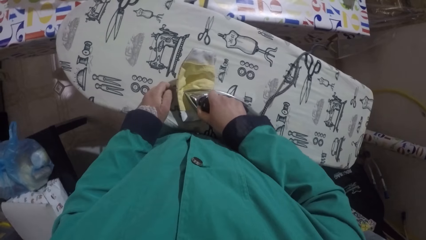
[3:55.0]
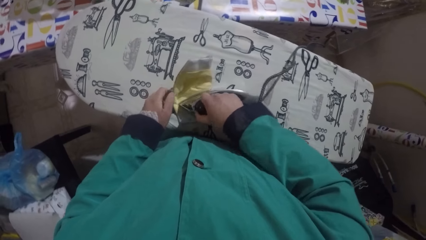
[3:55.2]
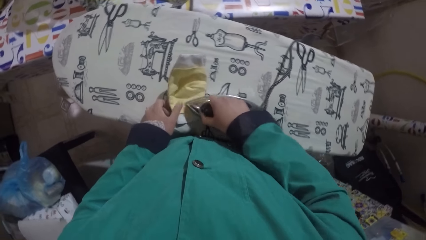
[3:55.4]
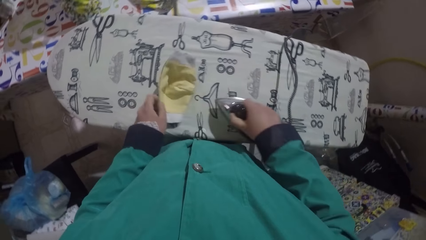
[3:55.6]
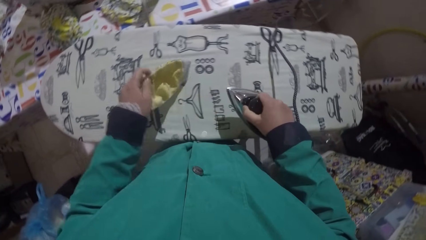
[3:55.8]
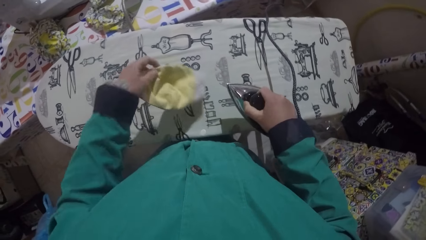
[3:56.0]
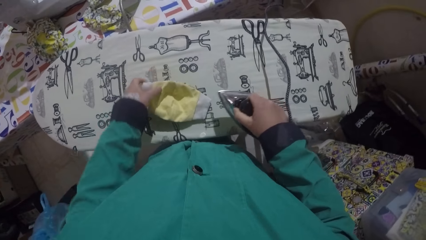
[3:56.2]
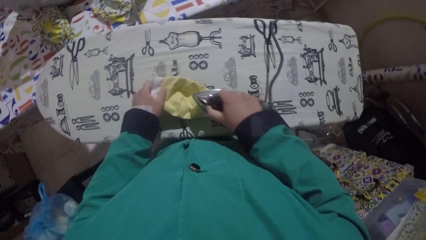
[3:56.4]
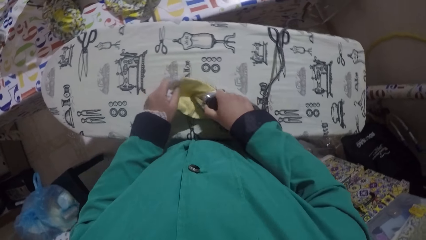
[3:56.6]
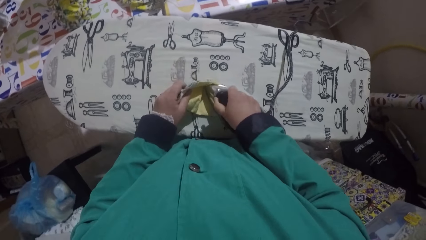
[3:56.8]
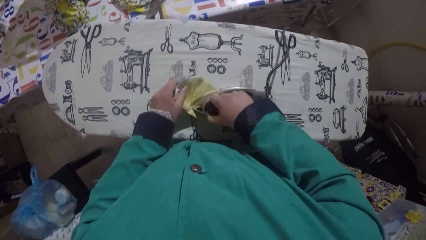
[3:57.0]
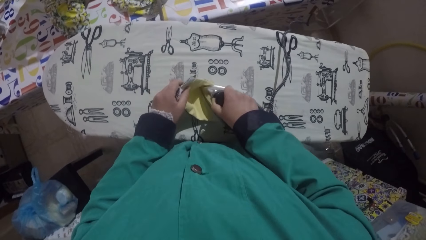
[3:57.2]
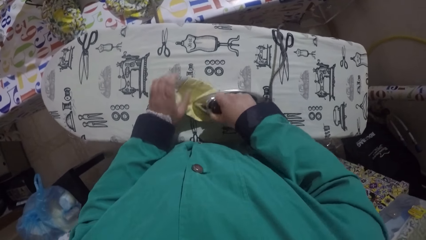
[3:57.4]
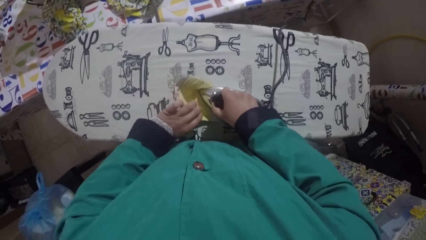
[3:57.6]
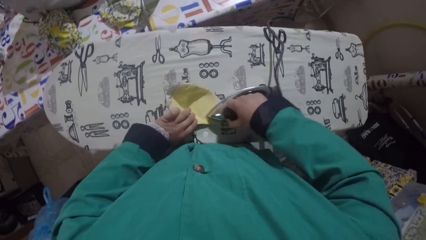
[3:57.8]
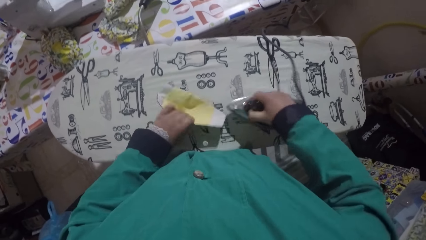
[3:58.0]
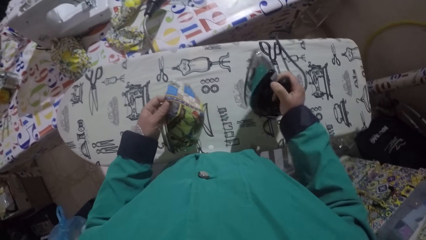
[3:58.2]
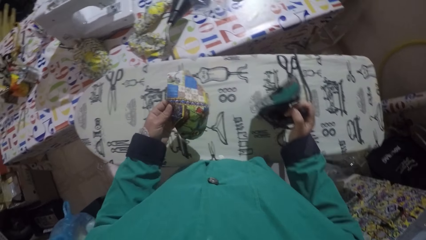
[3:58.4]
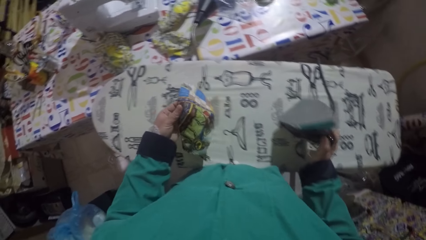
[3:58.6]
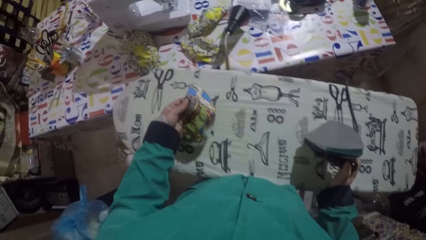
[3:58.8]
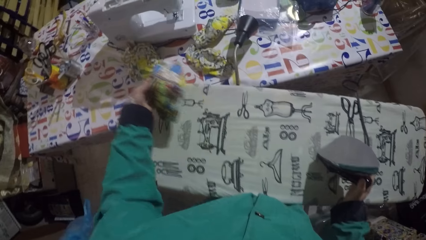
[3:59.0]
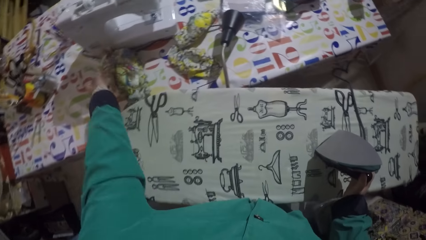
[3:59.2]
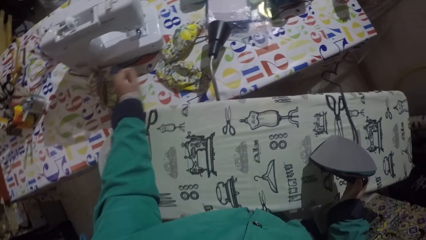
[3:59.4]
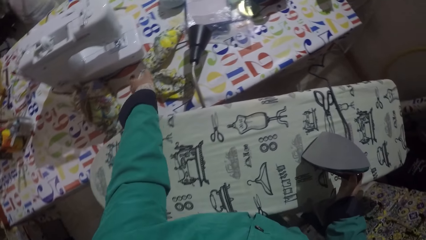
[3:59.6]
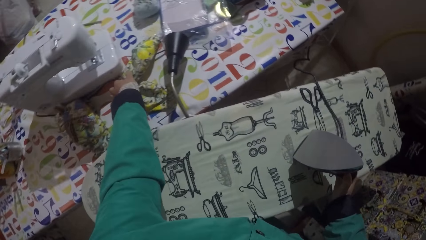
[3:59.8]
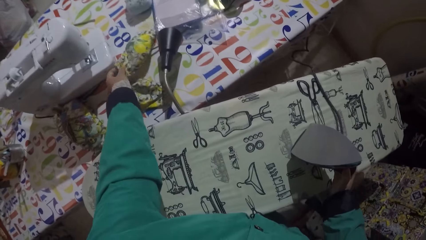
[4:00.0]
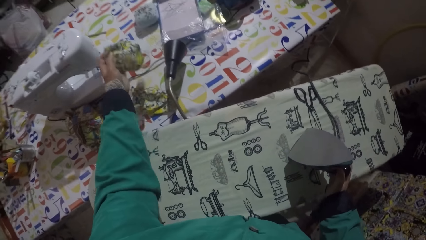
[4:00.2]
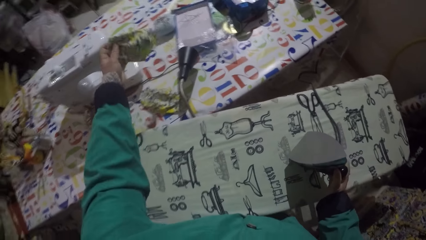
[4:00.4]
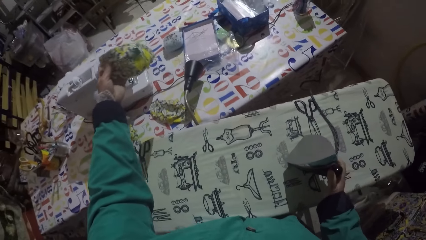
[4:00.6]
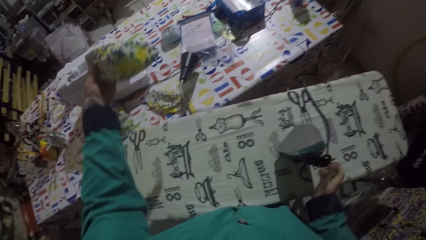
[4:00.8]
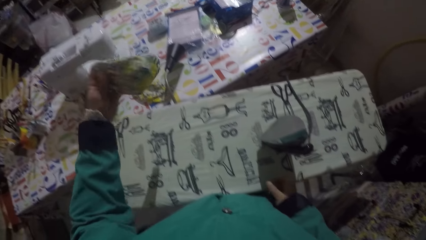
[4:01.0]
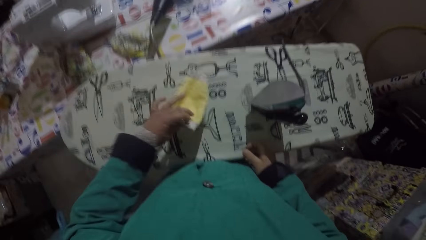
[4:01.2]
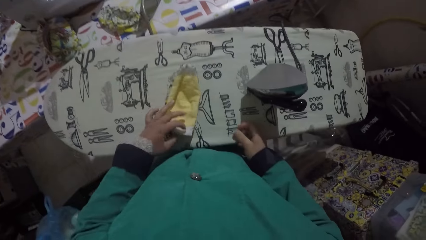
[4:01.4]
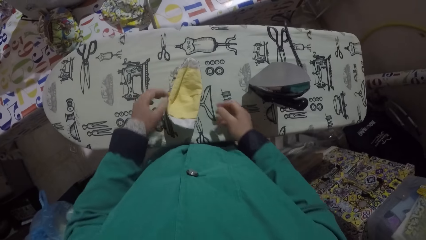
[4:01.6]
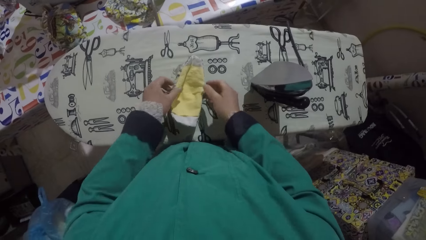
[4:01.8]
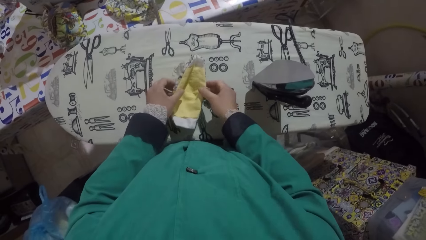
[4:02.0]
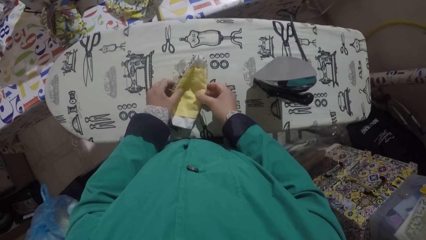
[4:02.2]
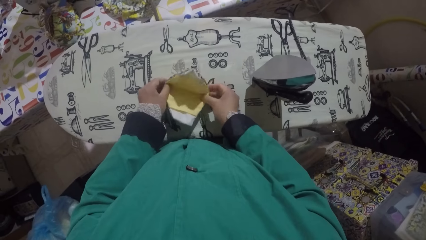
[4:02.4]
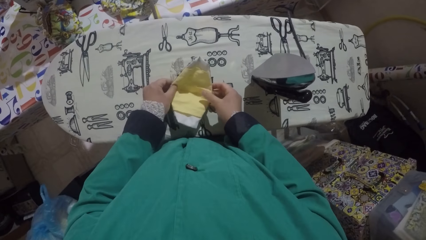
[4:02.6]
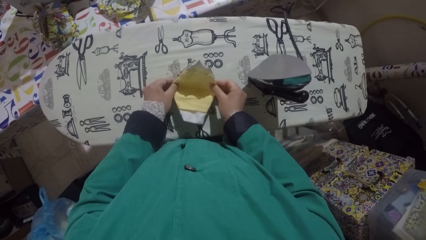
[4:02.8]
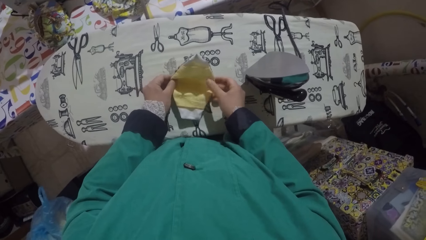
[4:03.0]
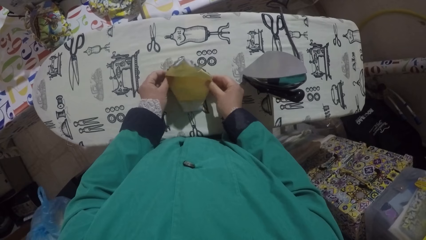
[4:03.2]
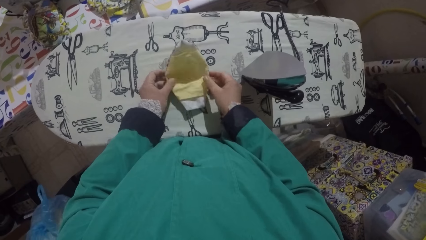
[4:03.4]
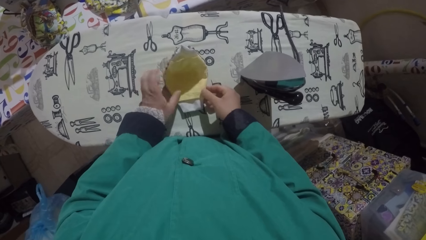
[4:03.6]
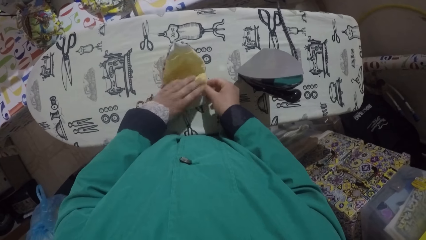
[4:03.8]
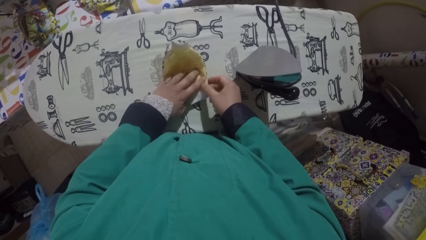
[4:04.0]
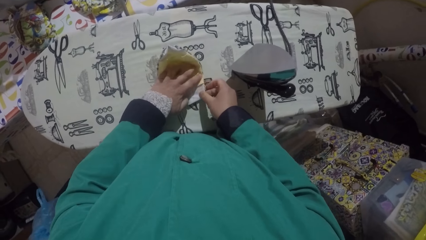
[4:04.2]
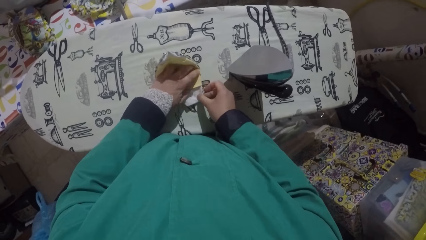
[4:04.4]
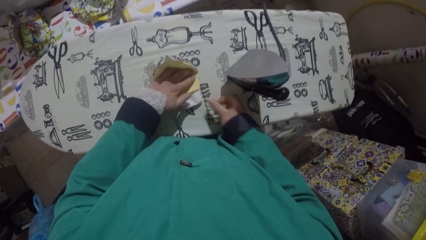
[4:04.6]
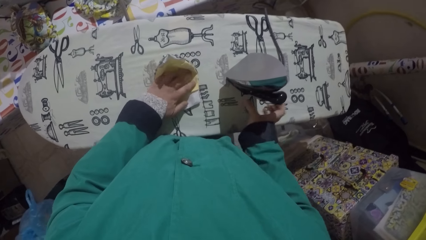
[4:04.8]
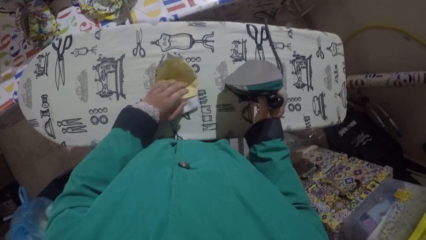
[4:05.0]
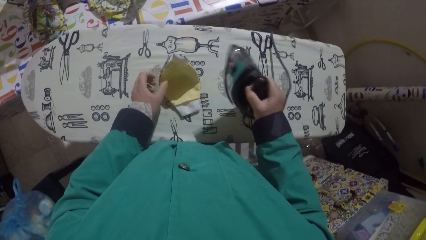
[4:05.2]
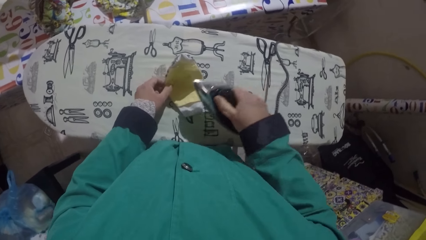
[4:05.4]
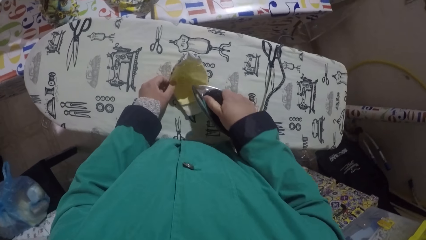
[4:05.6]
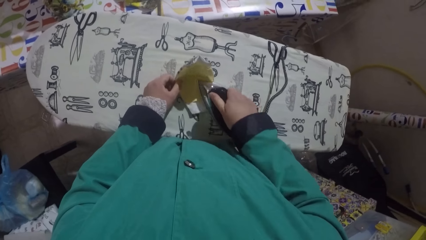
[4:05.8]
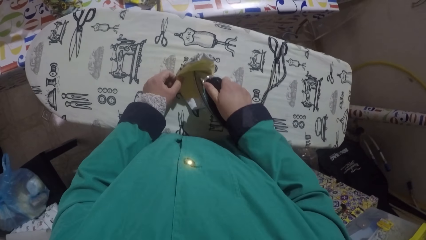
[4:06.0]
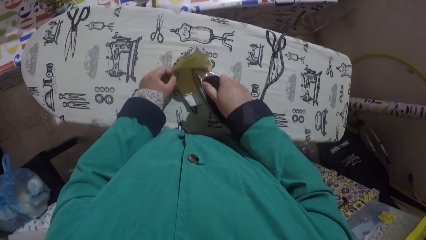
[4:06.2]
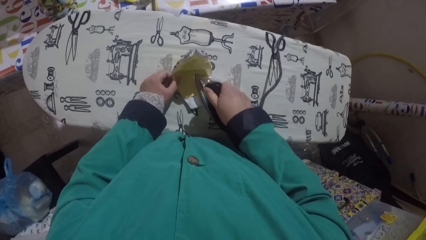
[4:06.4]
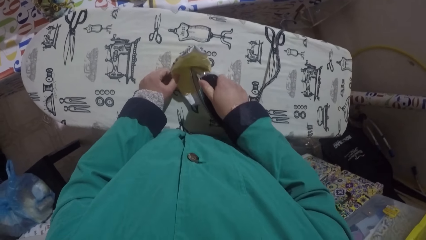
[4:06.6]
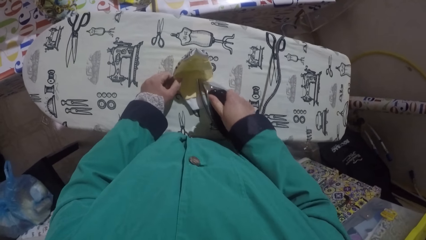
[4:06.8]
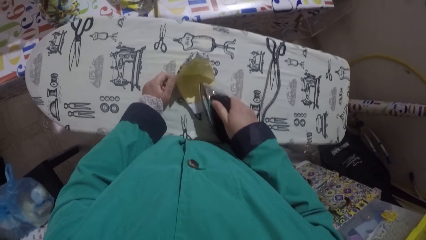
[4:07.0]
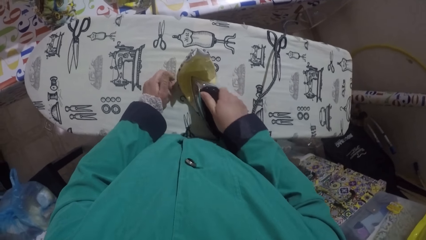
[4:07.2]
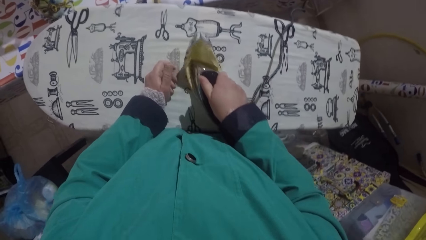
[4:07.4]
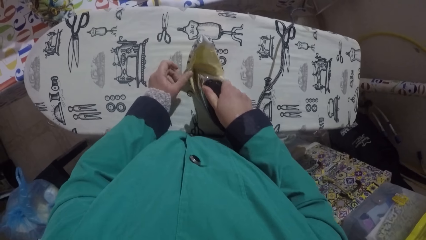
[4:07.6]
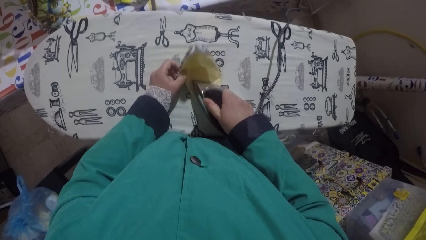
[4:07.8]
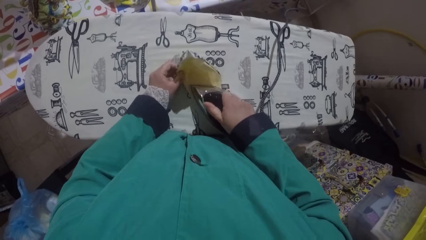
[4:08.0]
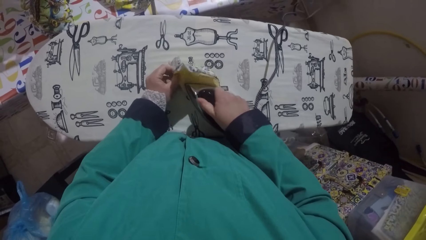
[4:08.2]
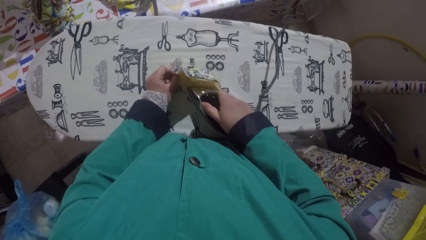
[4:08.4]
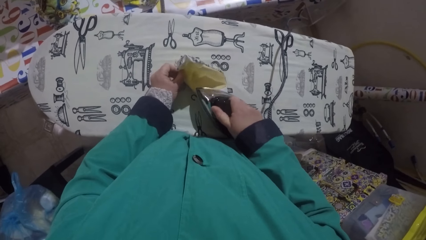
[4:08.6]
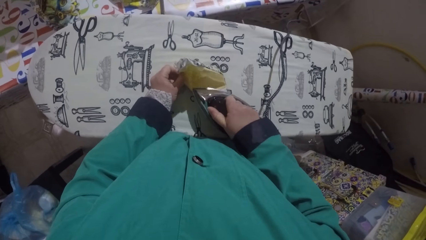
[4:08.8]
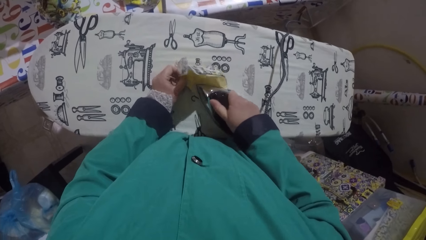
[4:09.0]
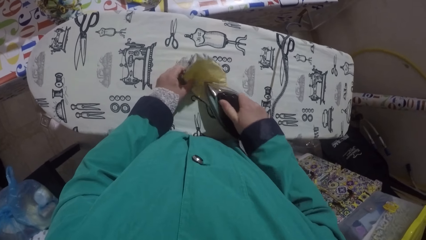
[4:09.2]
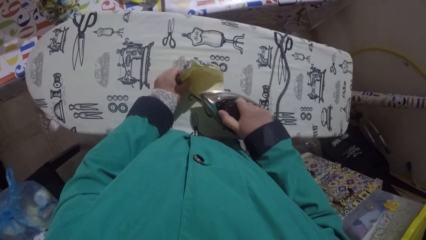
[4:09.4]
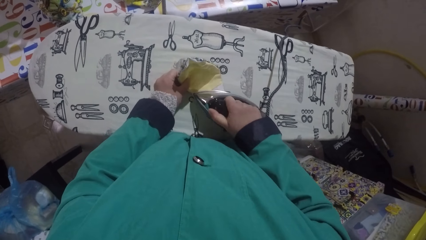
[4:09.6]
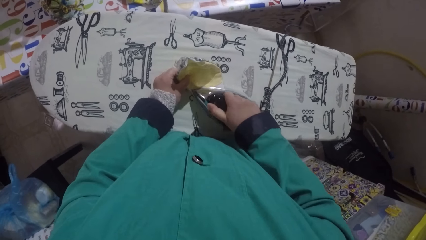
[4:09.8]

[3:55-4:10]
The camera wearer places the iron box on the table. They place the fabric on the table. They pick up the fabric. They place the fabric on the table. They iron the fabric.
